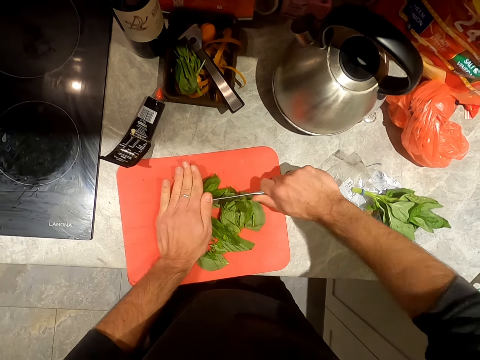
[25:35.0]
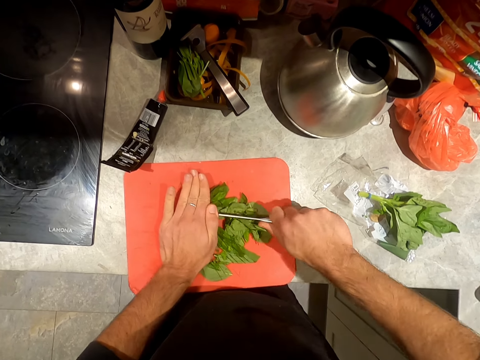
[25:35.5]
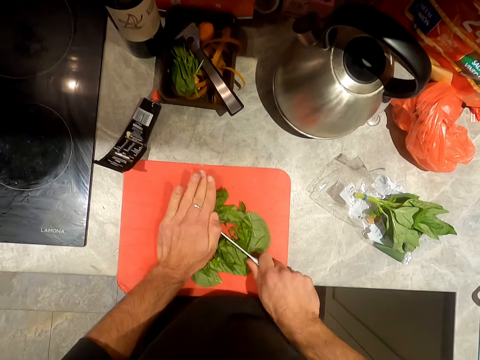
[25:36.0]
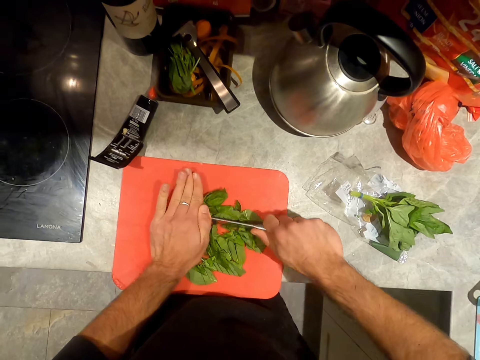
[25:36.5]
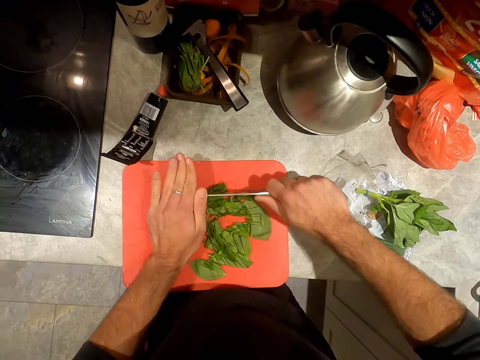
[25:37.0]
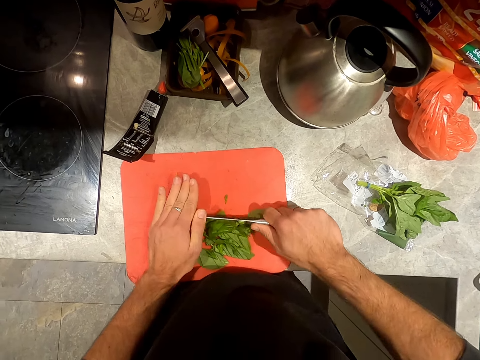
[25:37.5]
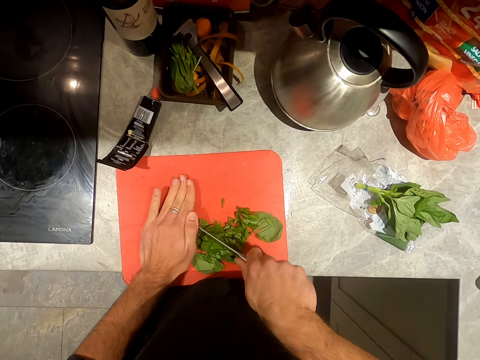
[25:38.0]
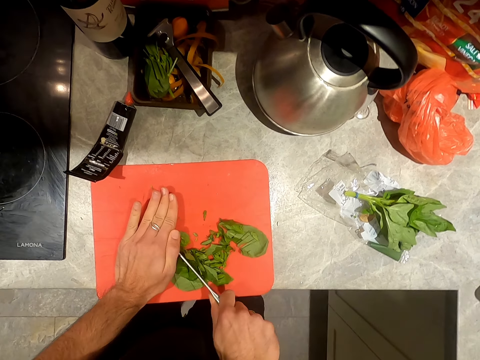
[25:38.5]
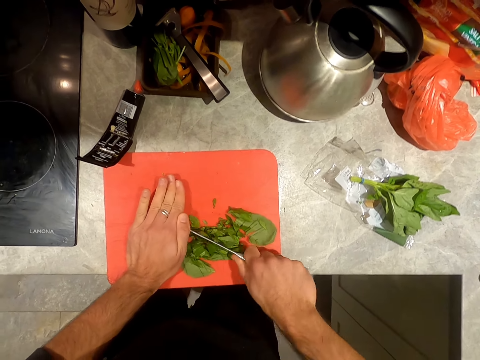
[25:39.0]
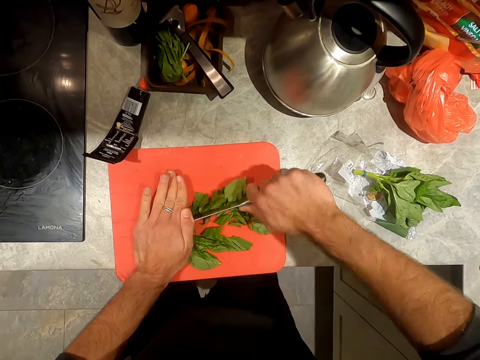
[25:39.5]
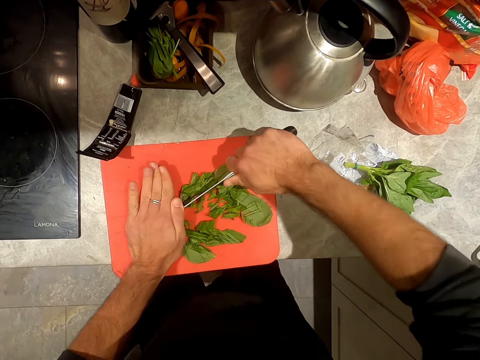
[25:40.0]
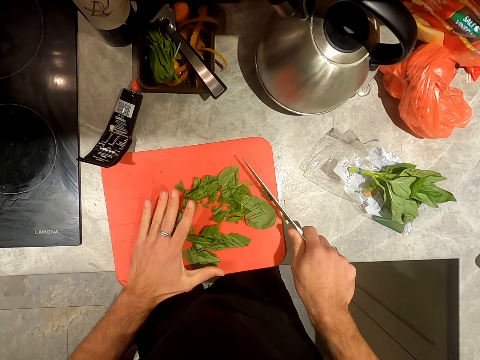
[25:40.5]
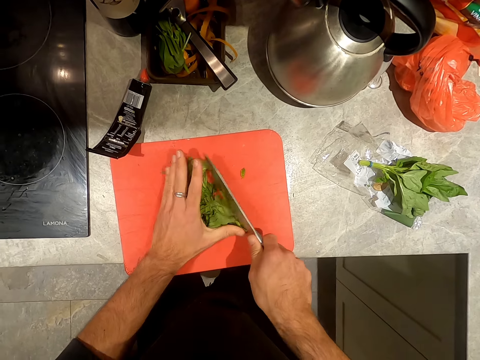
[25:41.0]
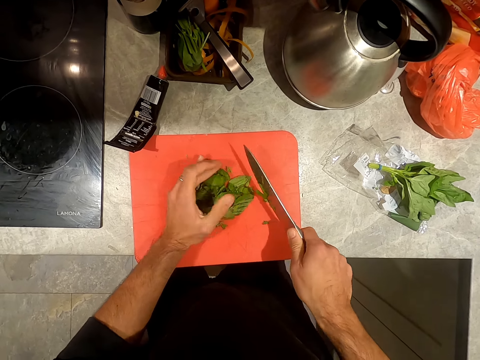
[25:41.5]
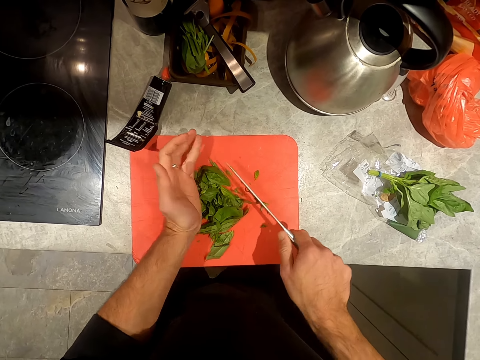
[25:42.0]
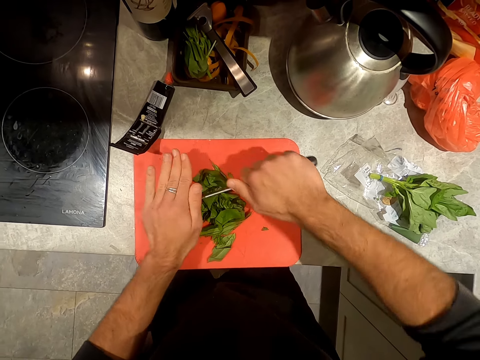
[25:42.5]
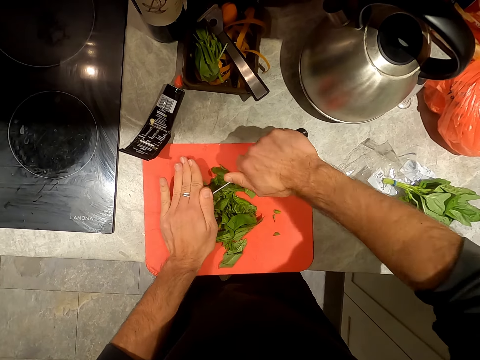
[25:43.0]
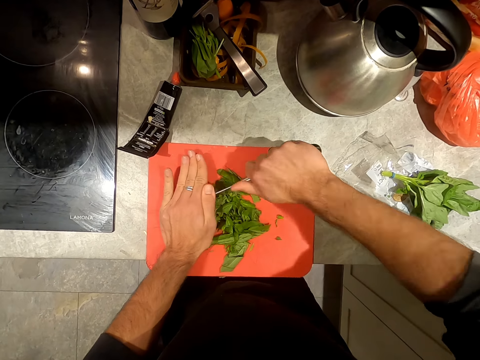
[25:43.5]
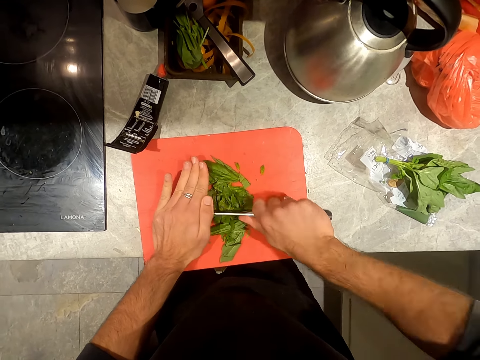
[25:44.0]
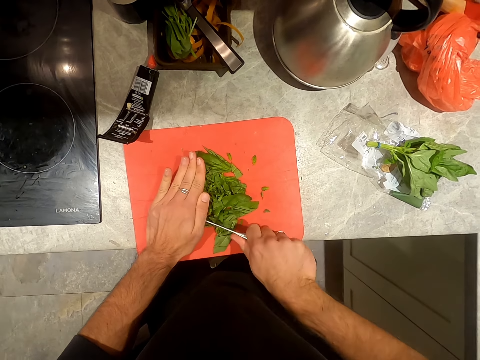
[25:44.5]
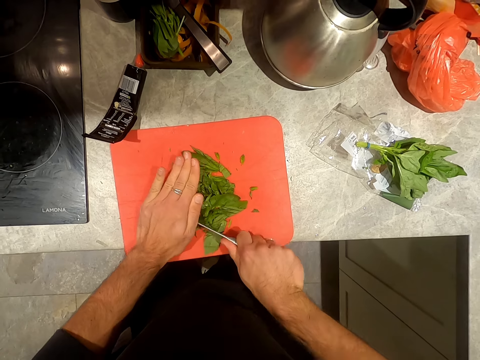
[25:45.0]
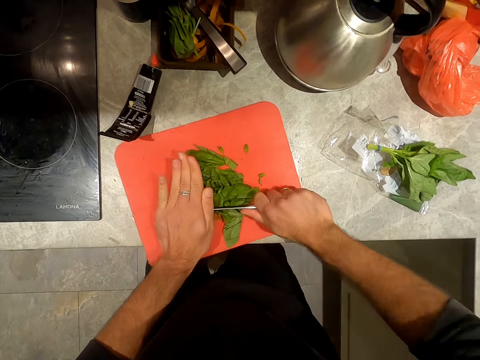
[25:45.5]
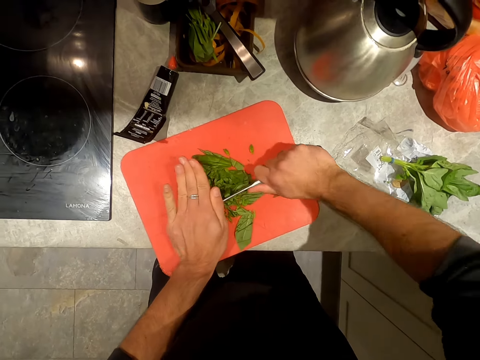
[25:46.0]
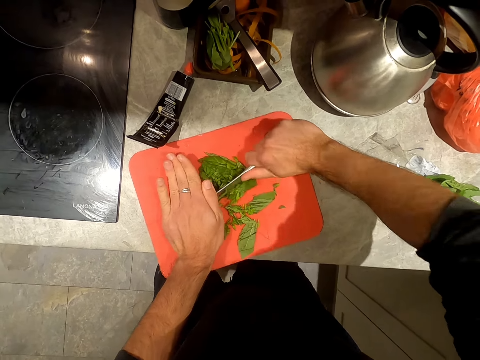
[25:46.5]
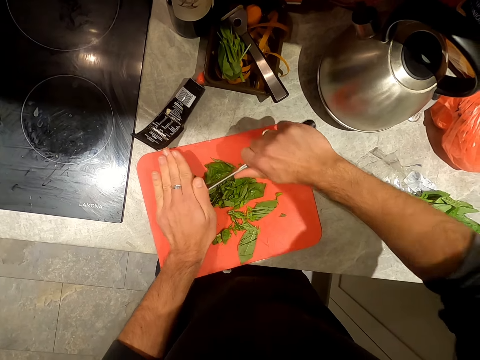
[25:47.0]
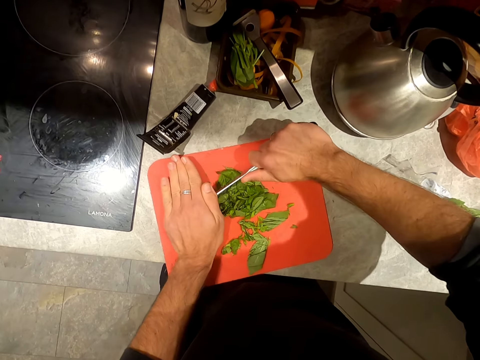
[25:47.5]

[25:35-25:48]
The camera wearer arranges the basil leaves on the cutting board on the counter with his left hand and the knife in his right hand. He chops the basil leaves on the cutting board on the counter with the knife in both hands.

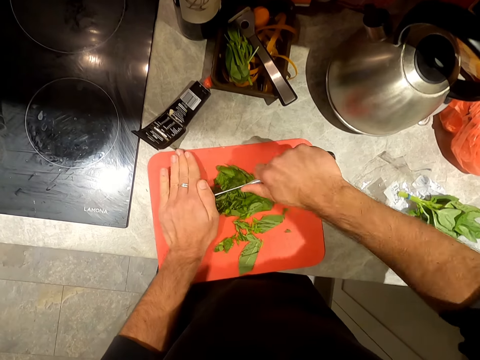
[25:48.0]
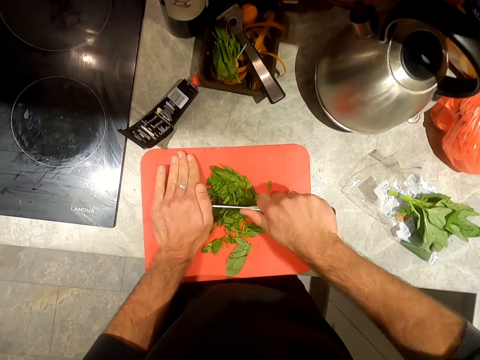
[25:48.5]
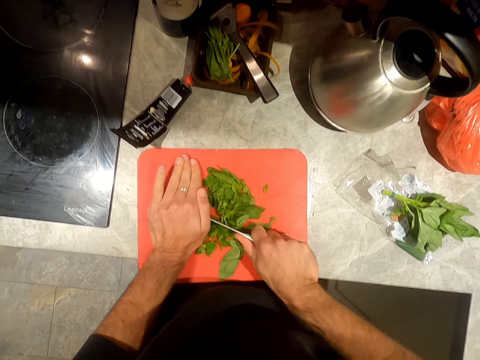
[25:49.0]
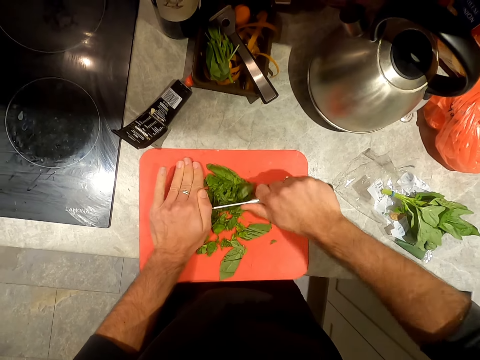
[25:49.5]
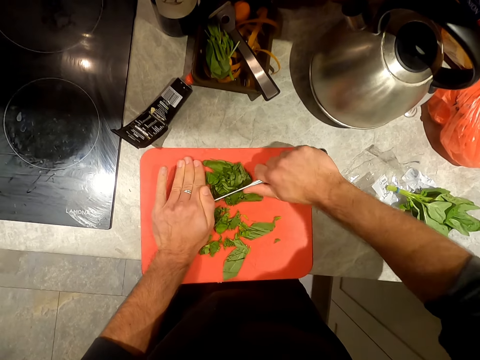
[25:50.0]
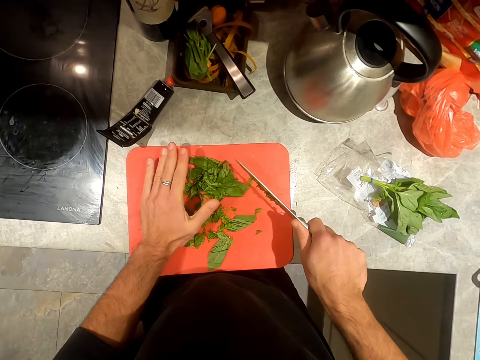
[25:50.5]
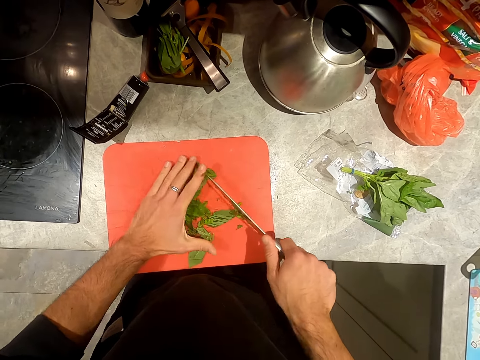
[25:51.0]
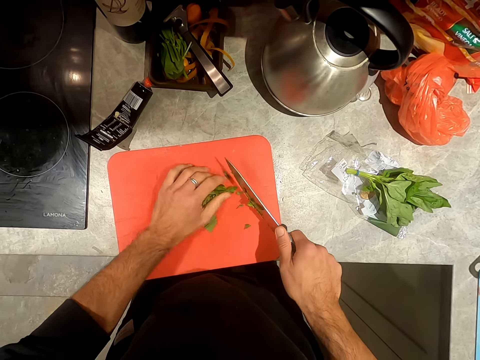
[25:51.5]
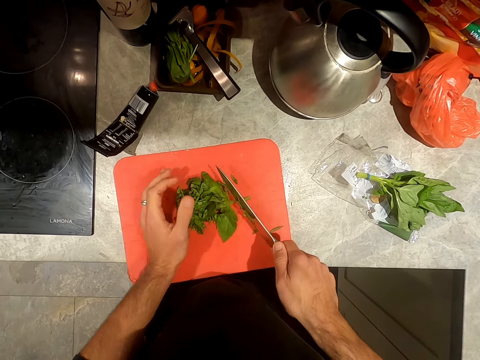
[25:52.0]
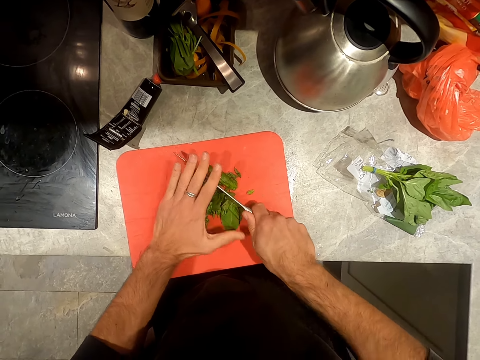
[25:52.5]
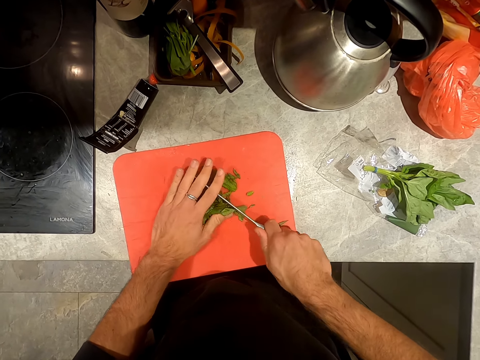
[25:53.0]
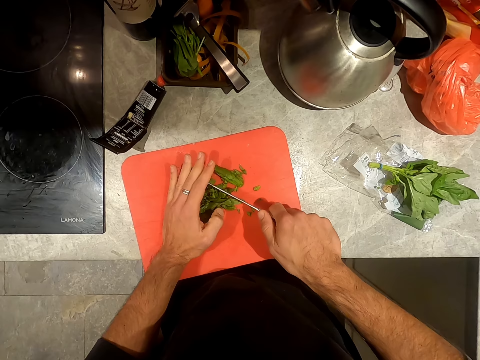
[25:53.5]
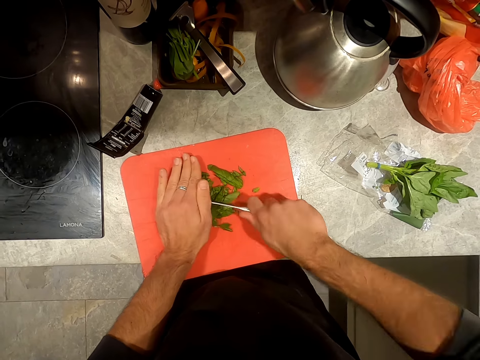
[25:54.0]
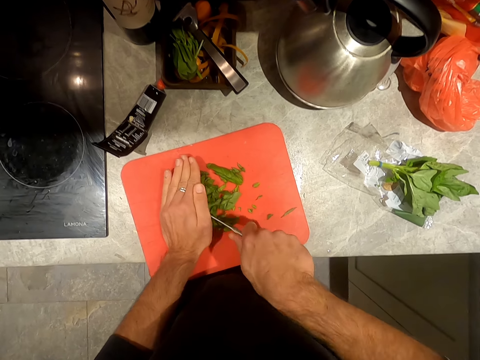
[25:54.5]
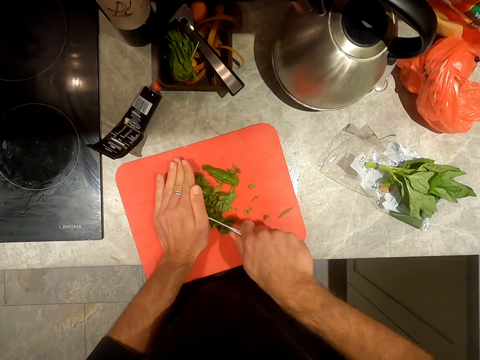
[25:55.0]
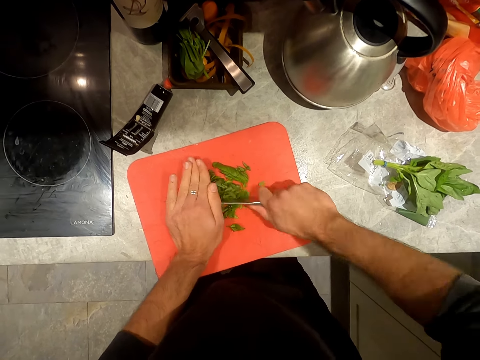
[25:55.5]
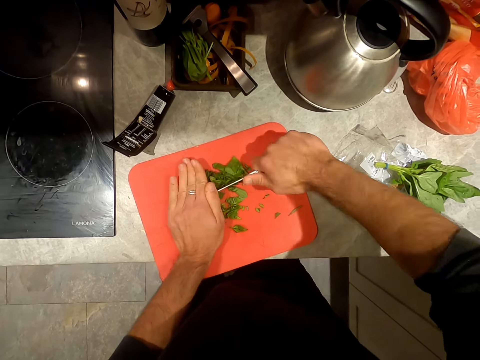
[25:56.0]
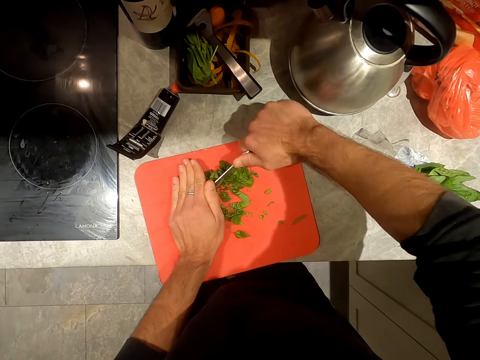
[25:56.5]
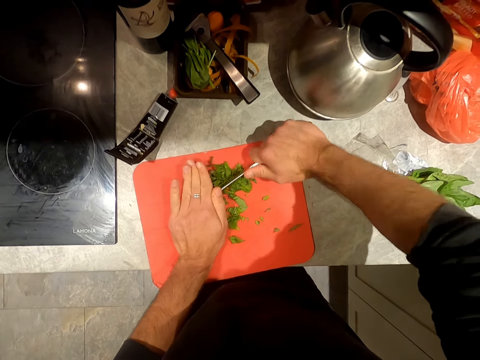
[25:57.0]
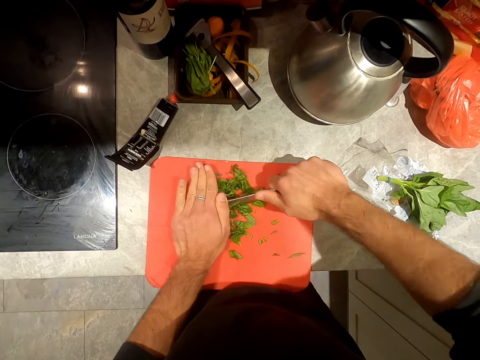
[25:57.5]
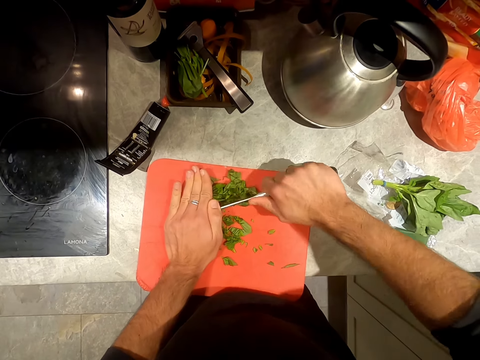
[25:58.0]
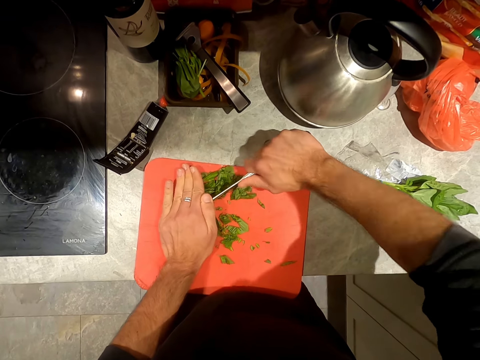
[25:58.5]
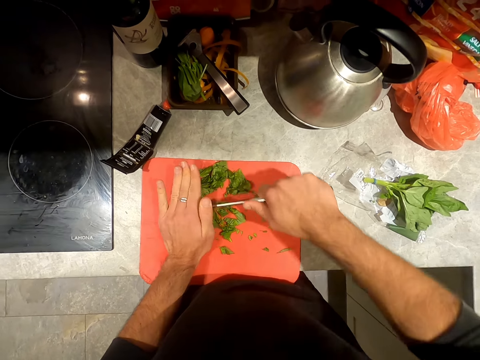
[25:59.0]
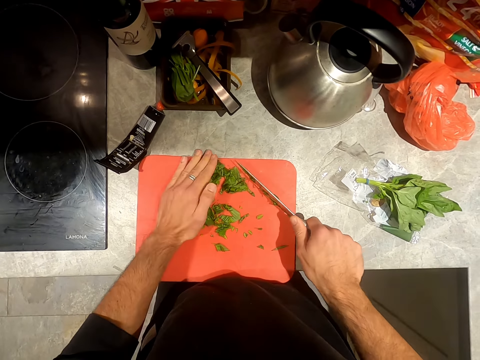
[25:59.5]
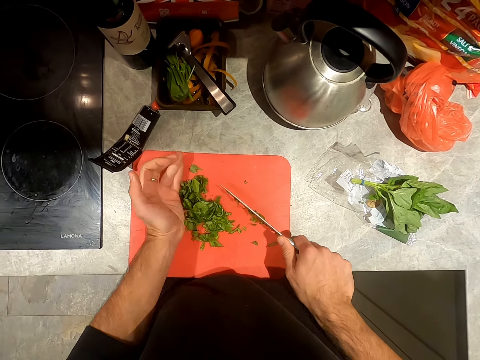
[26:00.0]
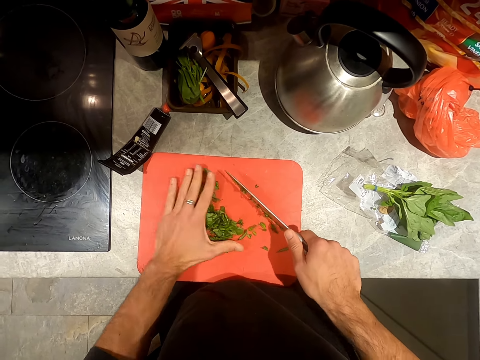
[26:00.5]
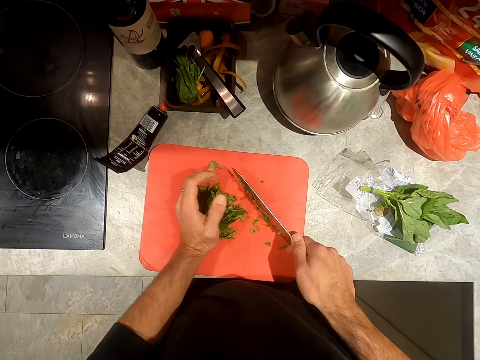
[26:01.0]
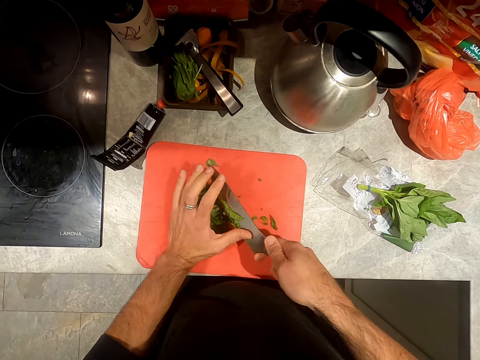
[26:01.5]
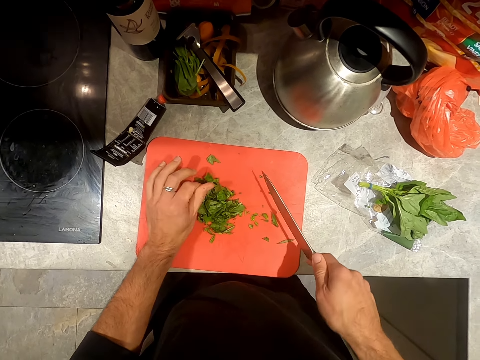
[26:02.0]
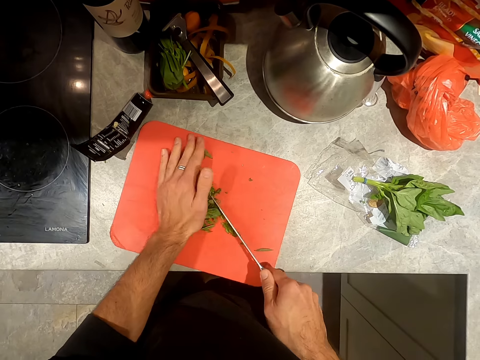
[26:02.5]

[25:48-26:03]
The camera wearer arranges the basil leaves on the cutting board on the counter with his left hand and the knife in his right hand. He chops the basil leaves on the cutting board on the counter with the knife in both hands. He arranges the basil leaves on the cutting board on the counter with his left hand and the knife in his right hand.
